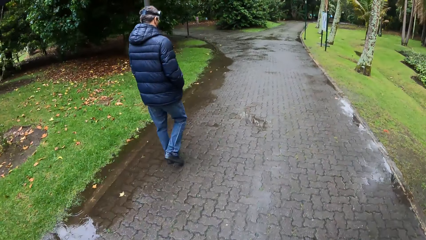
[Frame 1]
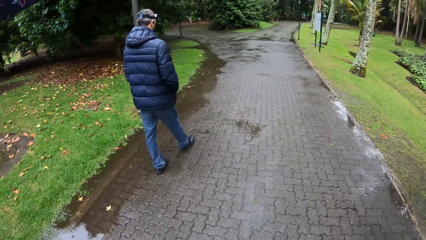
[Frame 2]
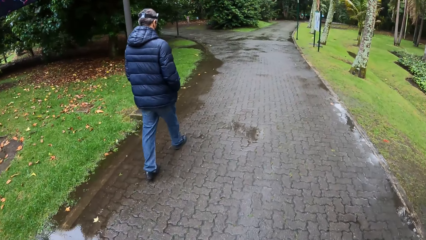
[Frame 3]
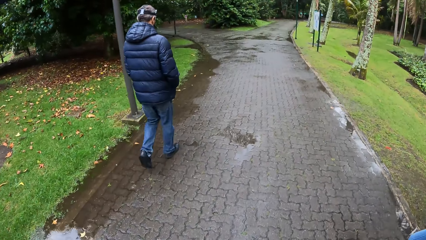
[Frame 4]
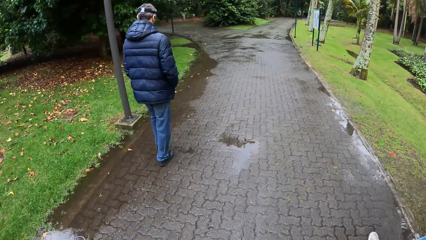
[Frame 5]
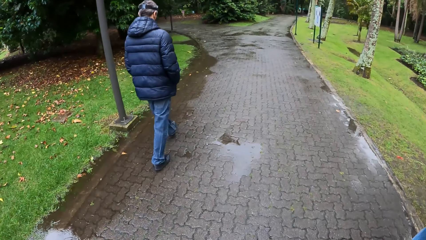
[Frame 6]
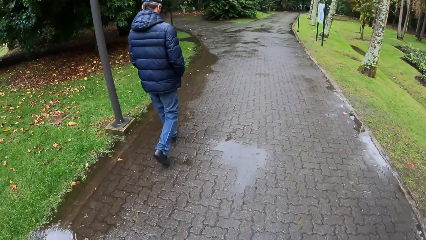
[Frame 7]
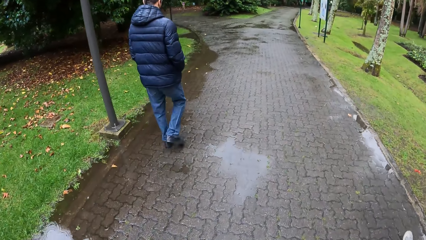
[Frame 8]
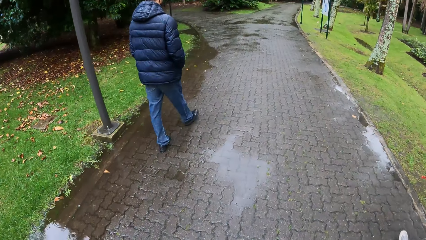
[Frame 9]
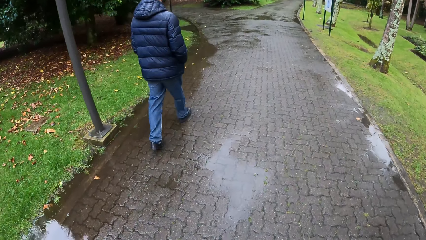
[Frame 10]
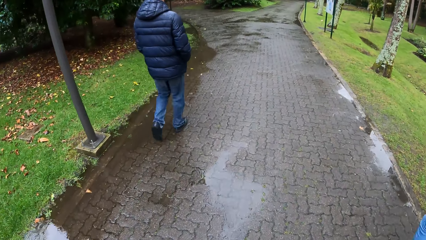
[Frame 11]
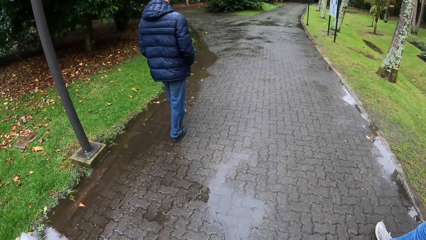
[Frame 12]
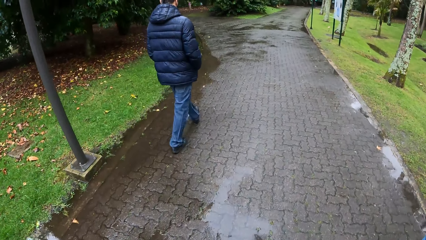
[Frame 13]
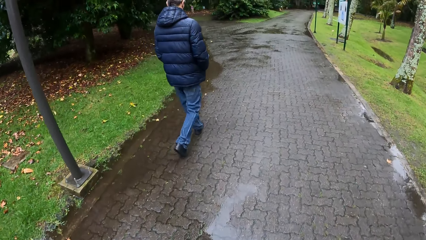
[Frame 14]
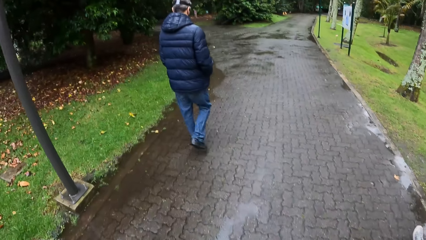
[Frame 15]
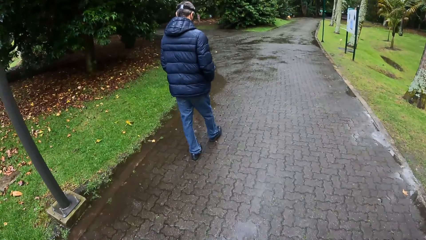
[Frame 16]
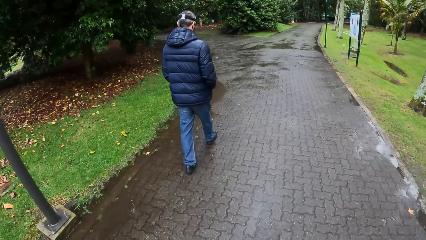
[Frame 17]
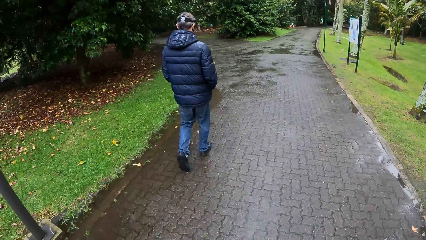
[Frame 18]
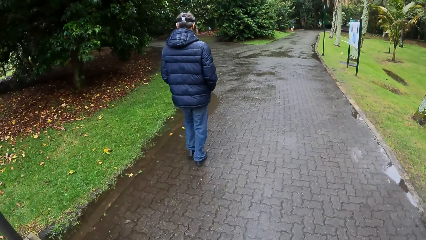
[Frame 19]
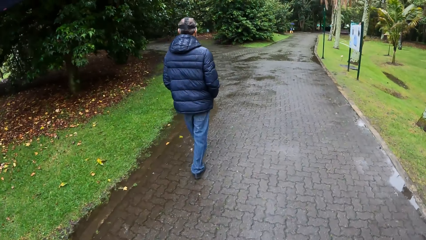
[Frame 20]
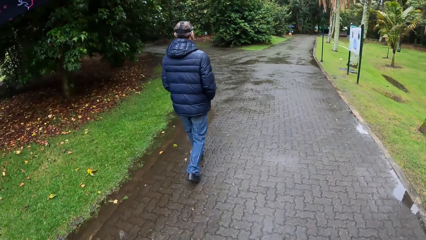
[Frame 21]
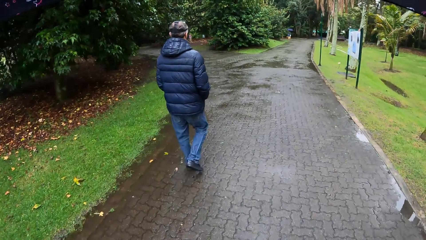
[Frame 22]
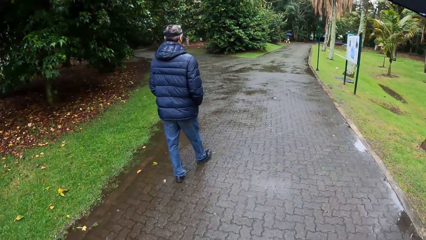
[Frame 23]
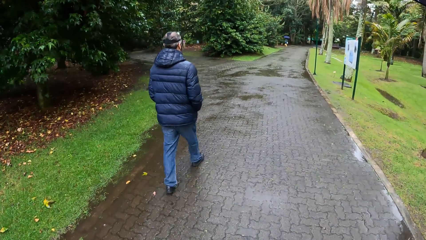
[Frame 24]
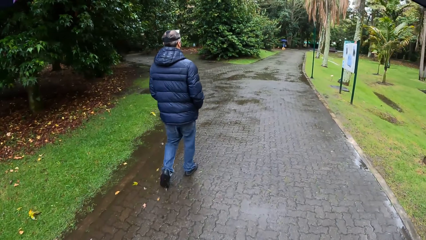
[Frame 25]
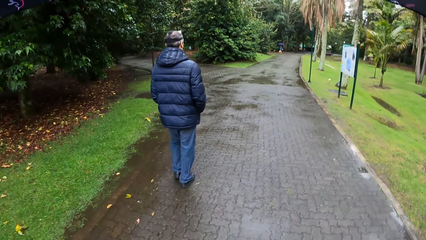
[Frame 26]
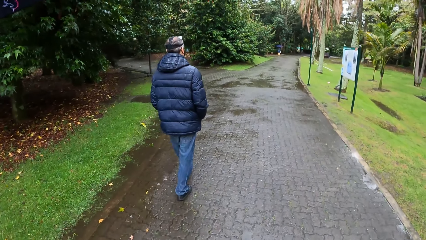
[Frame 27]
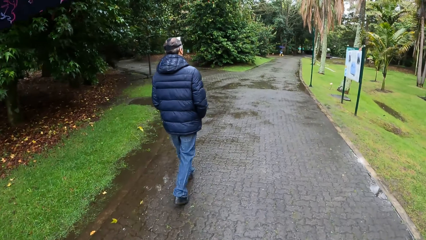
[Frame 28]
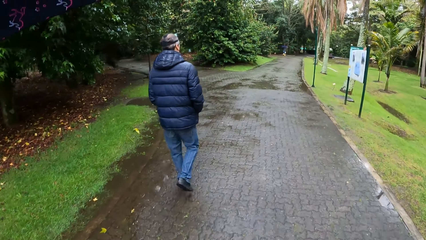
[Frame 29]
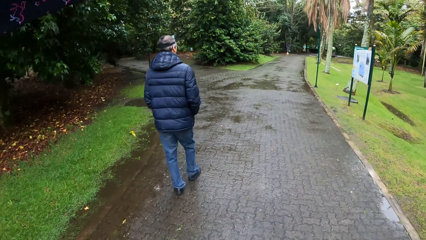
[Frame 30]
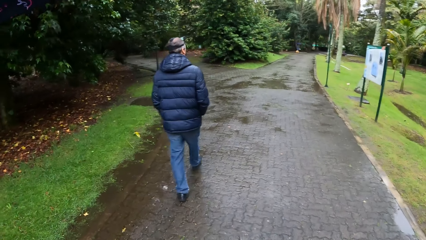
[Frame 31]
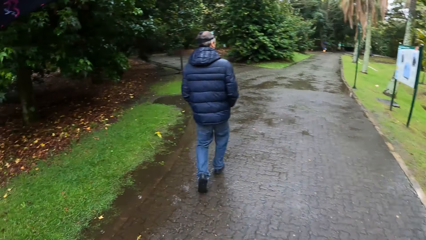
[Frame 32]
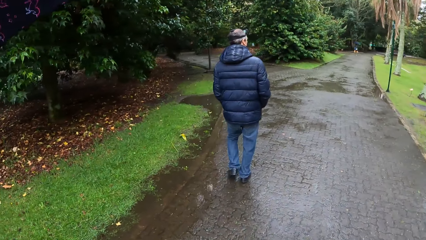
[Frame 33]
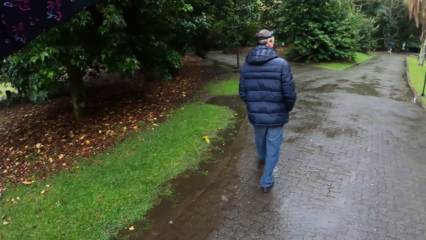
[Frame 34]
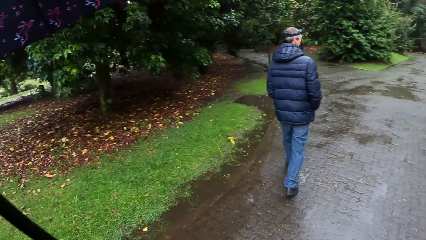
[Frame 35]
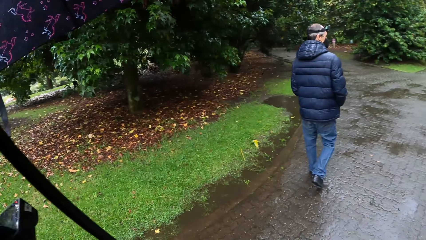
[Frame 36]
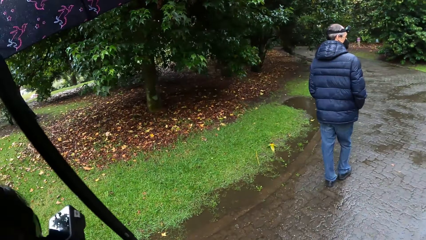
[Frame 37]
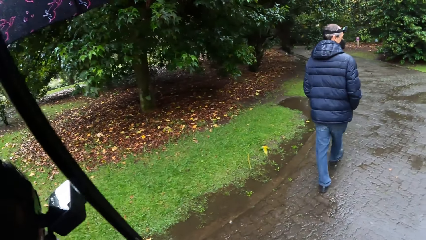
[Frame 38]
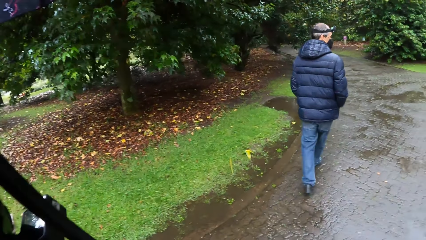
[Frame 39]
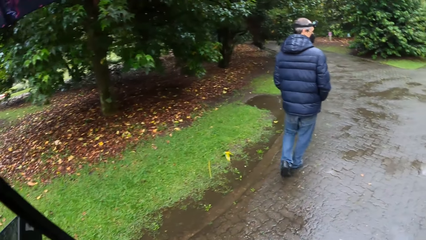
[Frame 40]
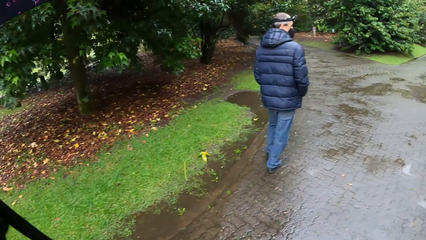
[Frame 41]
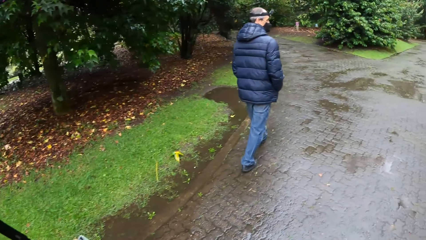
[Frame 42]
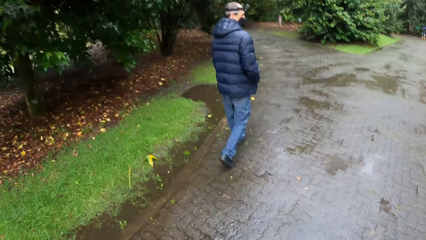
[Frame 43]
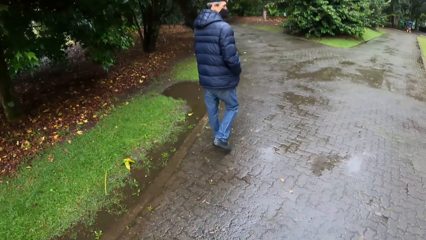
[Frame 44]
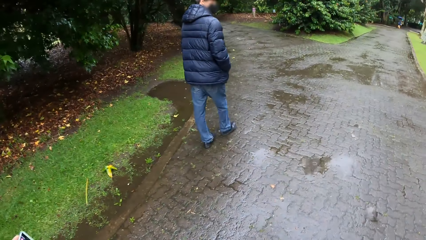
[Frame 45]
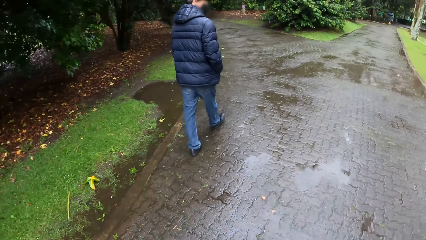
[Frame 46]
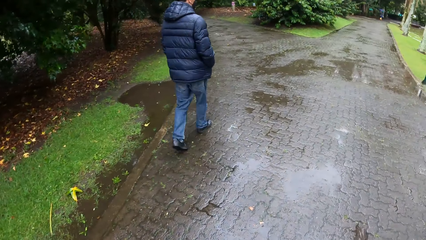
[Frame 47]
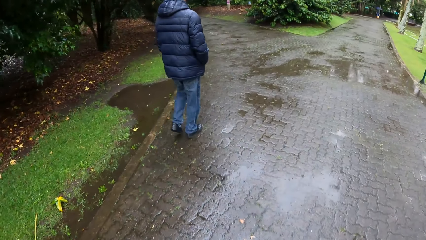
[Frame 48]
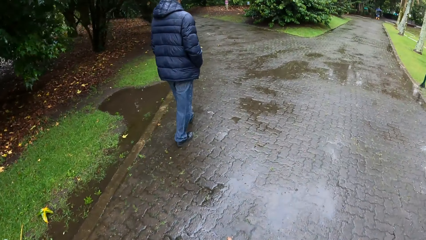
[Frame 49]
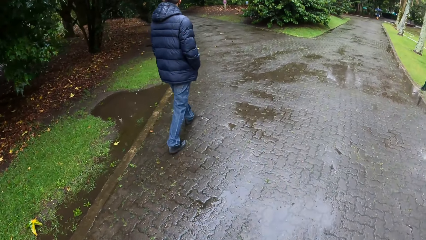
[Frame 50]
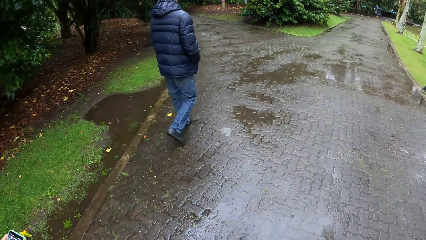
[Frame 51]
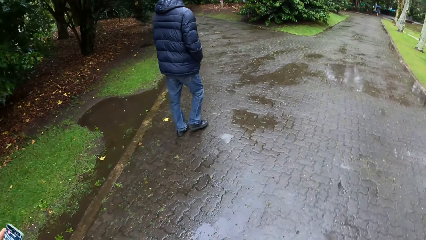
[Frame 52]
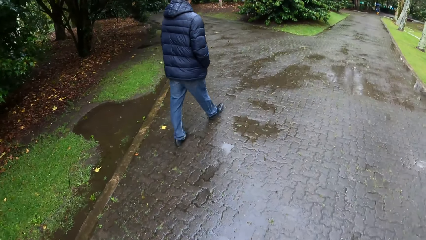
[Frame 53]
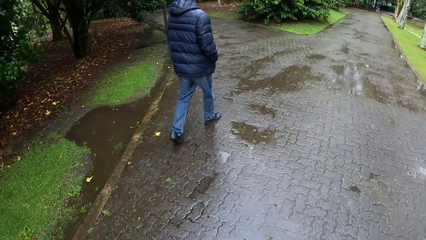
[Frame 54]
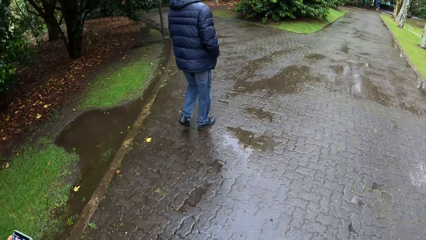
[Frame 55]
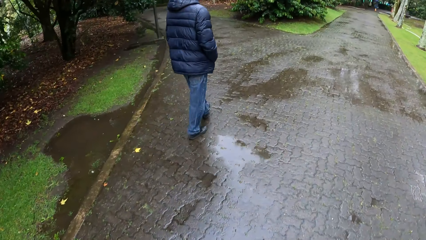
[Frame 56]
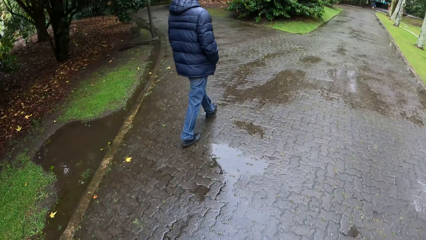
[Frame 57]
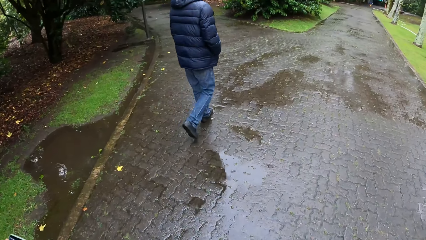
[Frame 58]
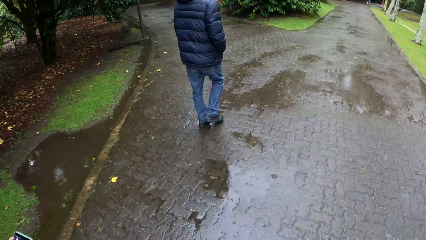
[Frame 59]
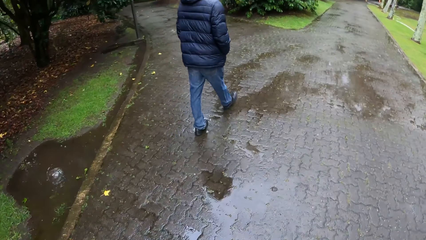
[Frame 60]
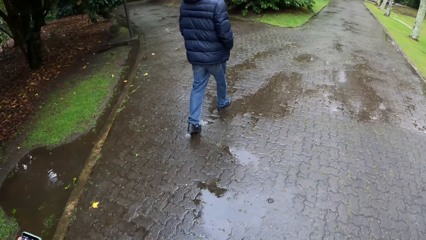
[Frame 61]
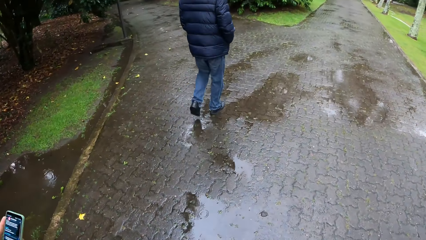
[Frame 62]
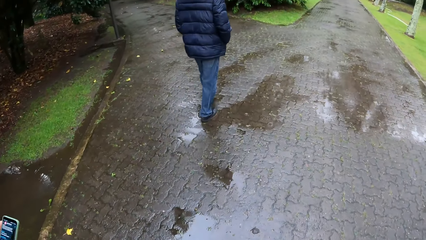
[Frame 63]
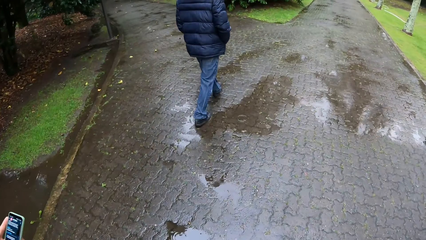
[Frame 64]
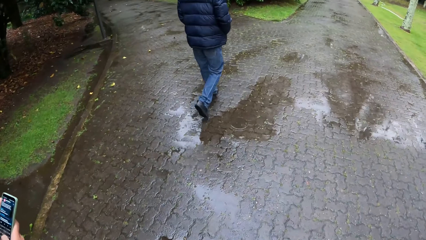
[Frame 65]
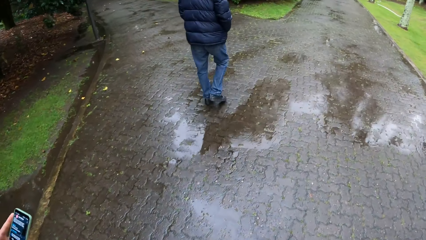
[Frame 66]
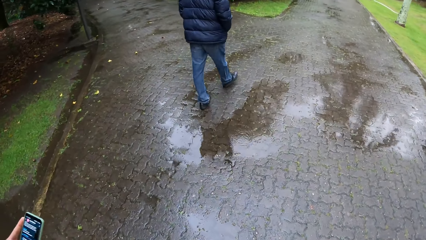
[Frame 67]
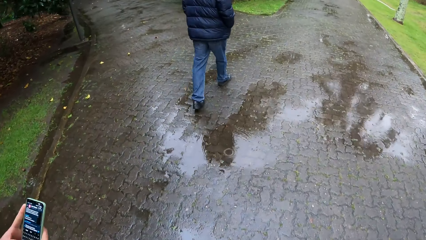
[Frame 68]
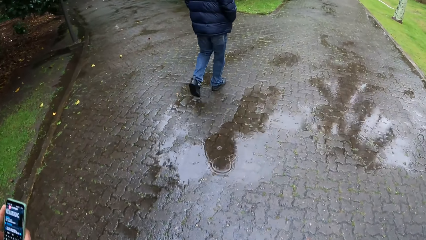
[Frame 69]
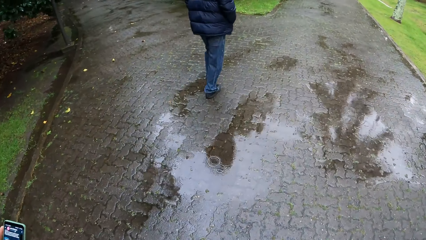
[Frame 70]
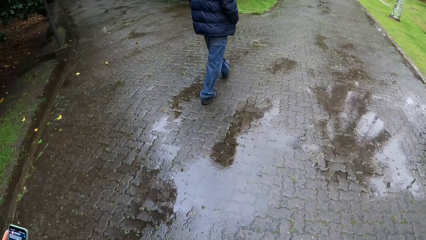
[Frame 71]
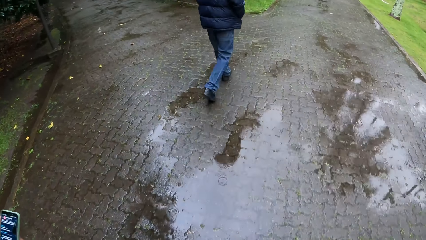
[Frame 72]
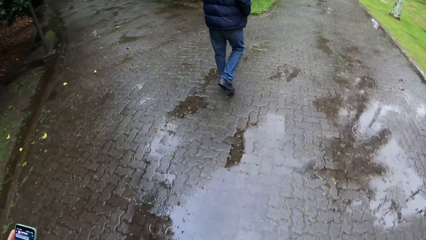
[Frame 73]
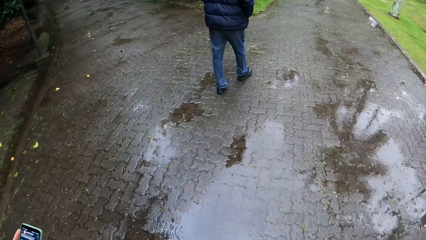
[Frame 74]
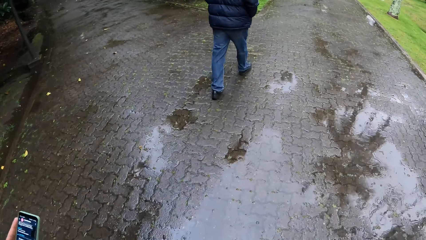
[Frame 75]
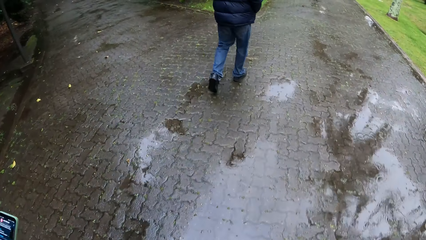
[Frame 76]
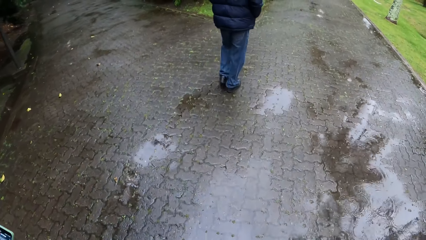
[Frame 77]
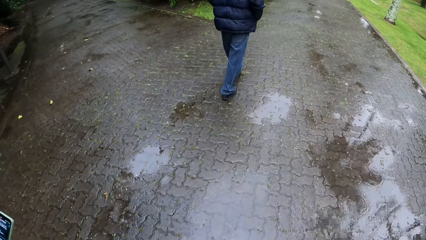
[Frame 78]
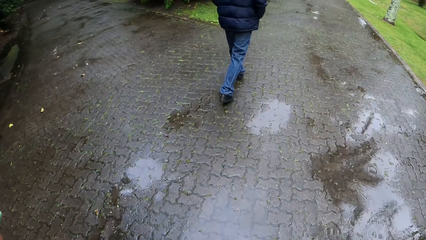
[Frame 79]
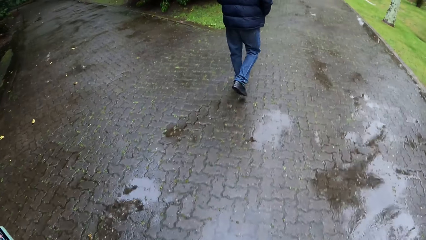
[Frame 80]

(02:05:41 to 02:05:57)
The camera wearer looks around. They walk around.
